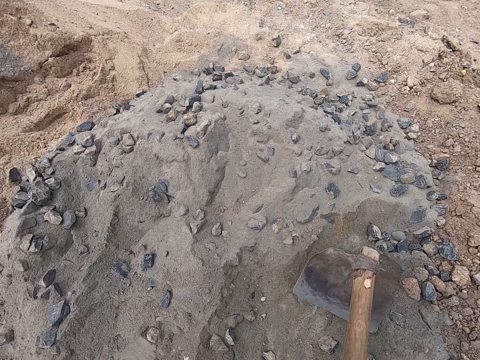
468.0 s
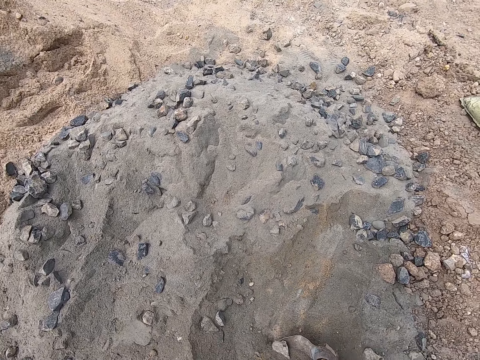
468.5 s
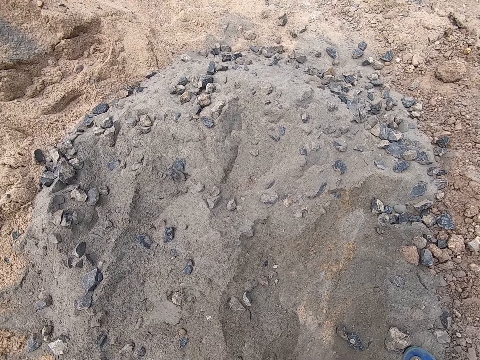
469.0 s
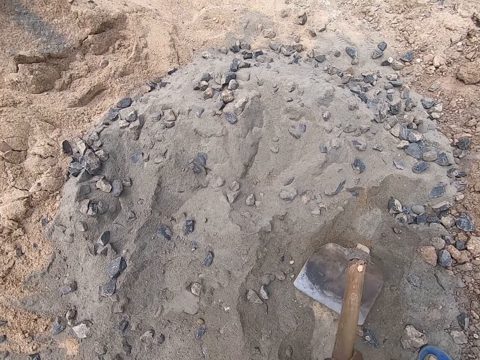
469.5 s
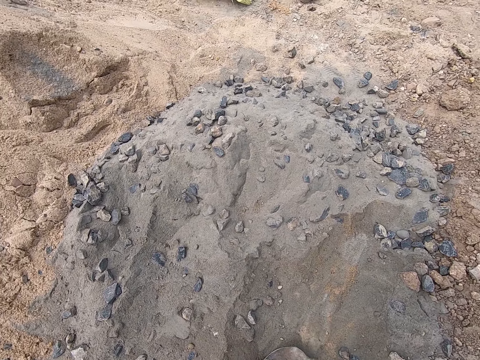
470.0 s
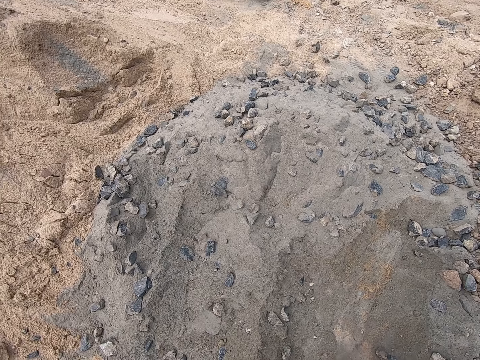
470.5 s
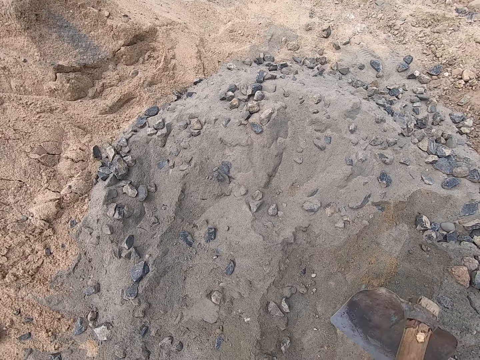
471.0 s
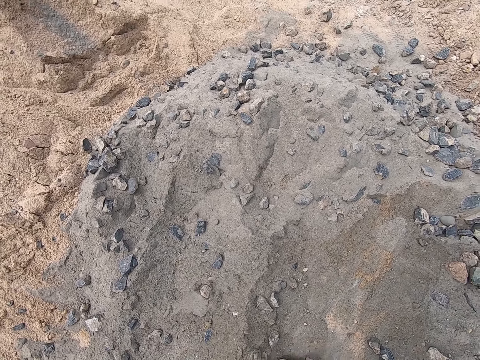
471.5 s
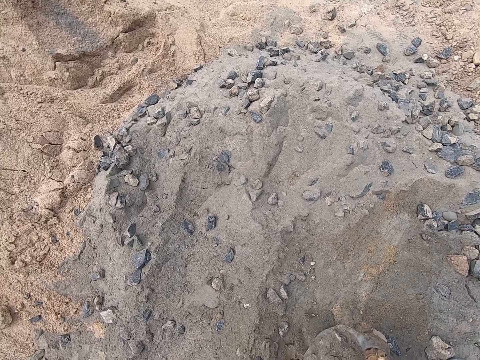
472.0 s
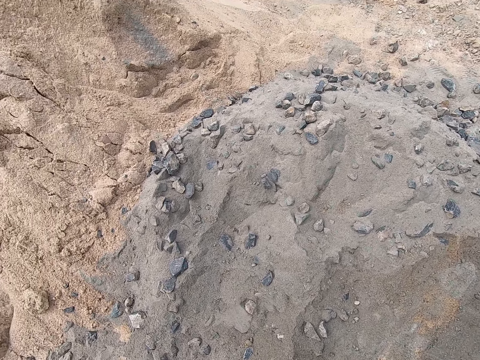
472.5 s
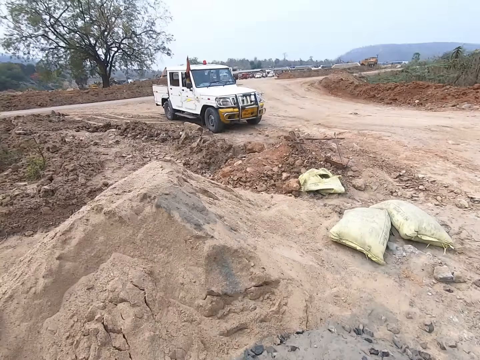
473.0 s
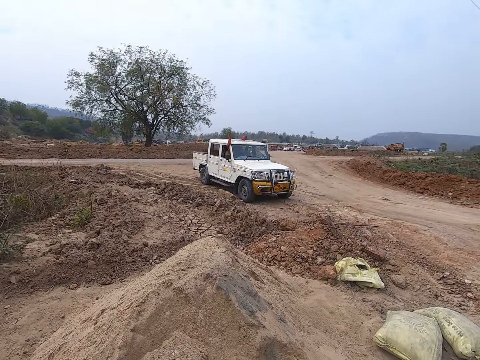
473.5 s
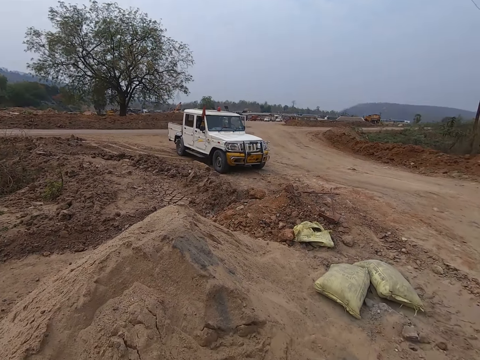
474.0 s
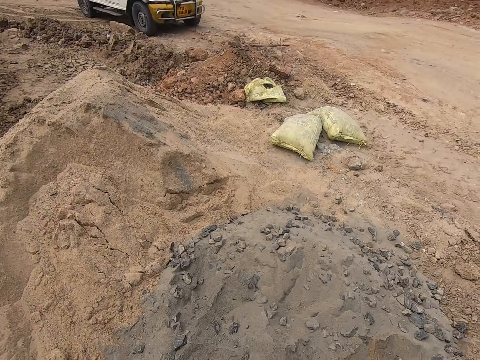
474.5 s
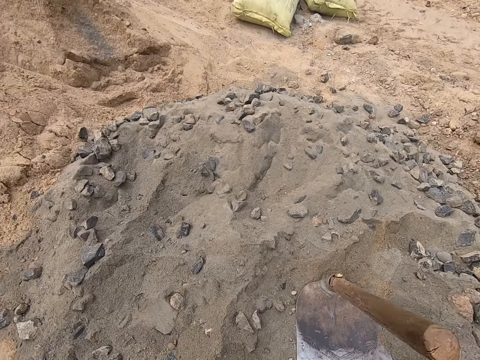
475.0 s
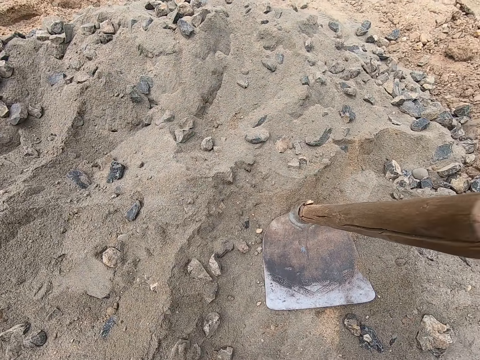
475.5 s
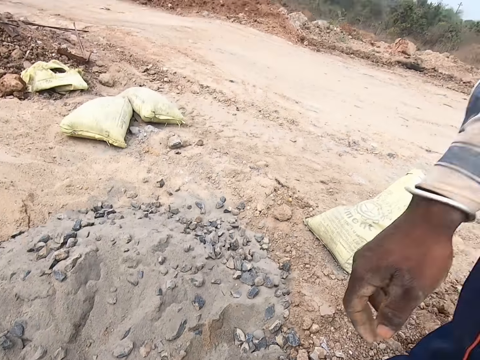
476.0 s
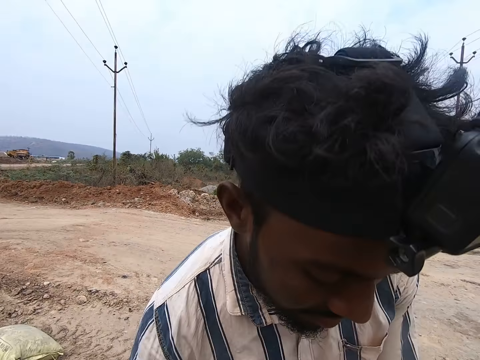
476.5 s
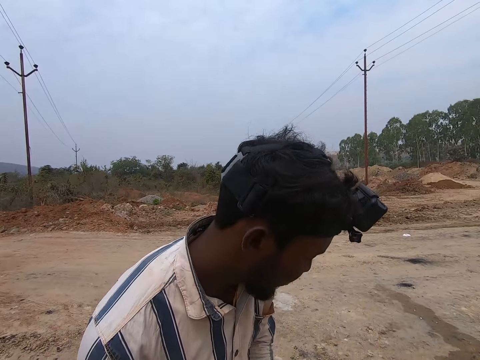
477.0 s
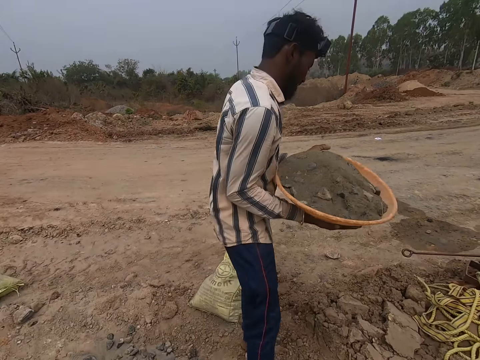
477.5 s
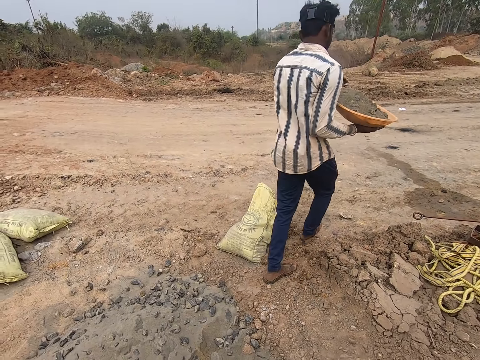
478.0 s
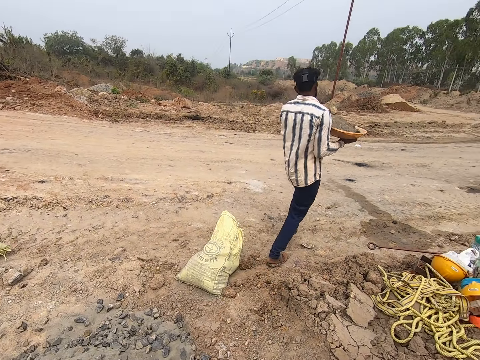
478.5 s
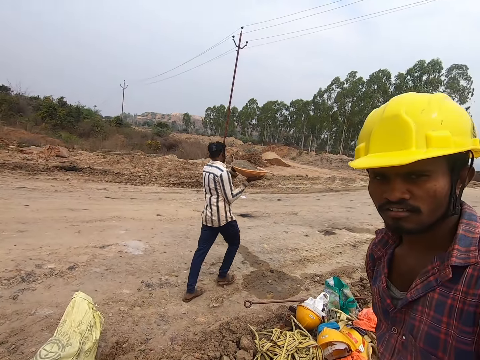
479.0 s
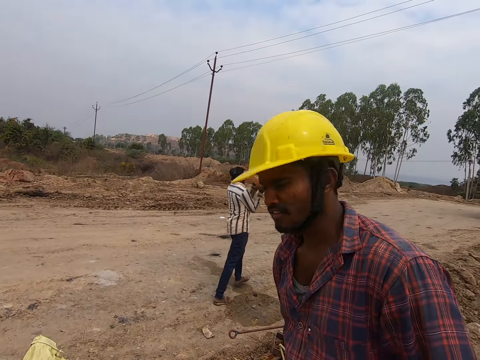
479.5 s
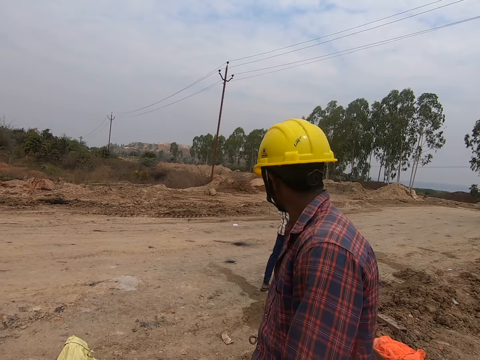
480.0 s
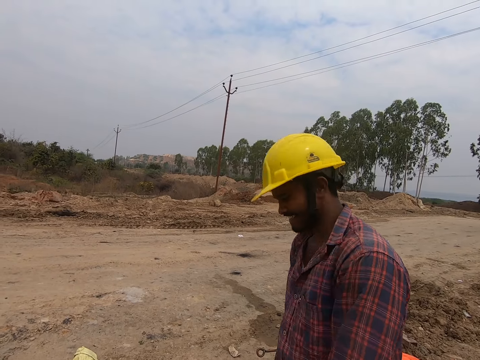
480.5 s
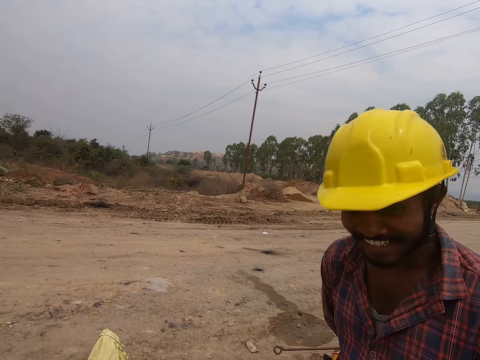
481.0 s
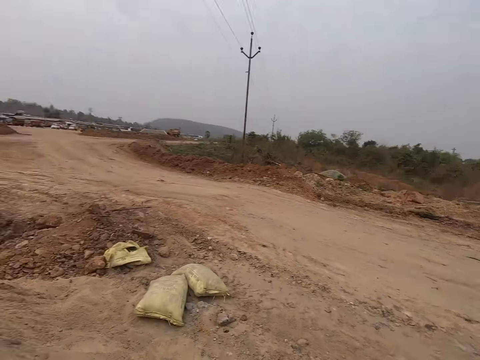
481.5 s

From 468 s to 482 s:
The camera wearer looks around. They look at a man. The man holds the tray and walks away. The camera wearer converses with another man. The other man stands on the land. The other man interacts with the first man.

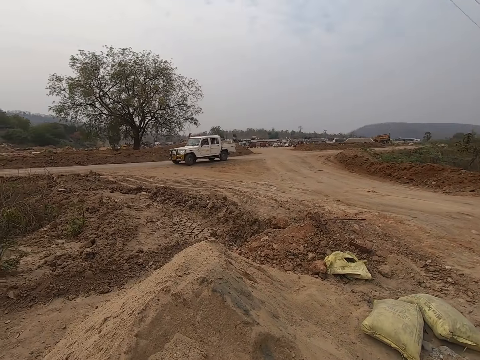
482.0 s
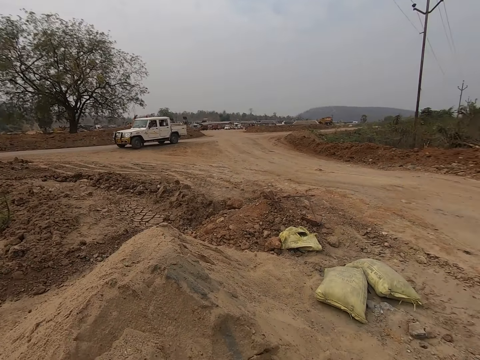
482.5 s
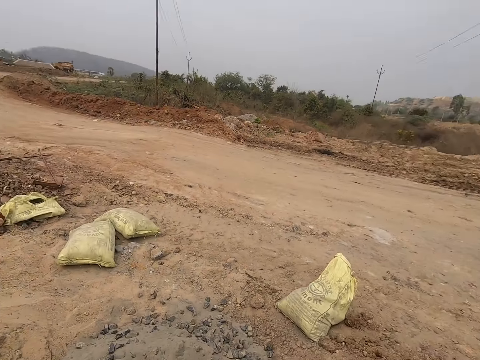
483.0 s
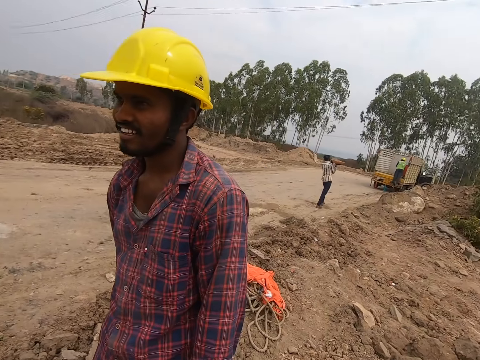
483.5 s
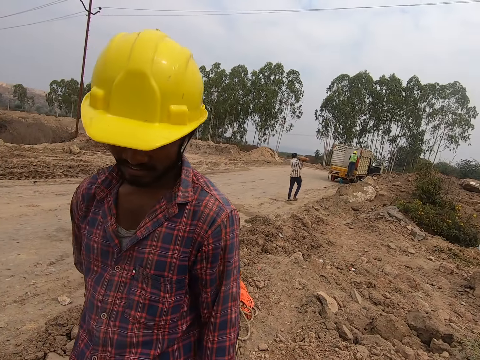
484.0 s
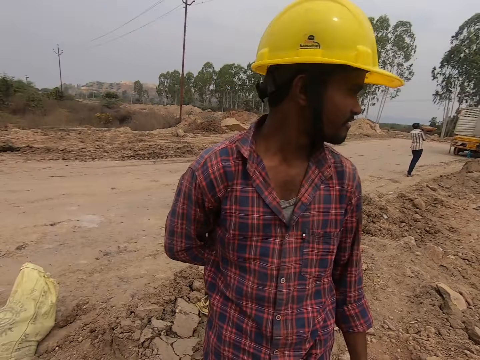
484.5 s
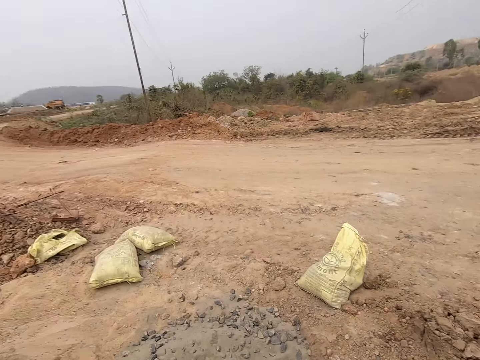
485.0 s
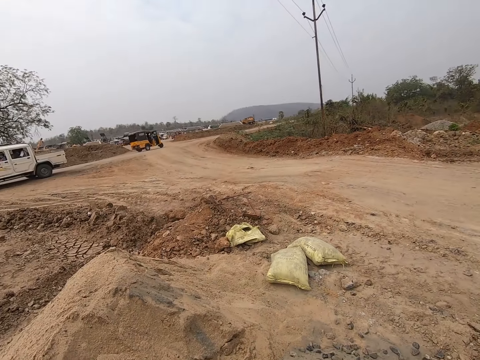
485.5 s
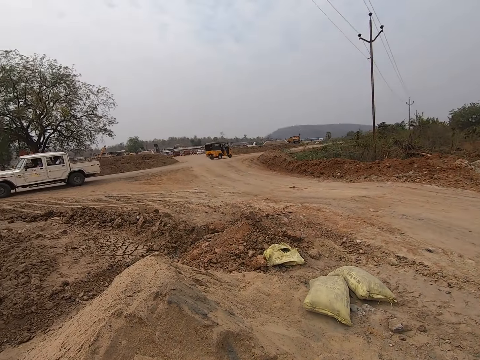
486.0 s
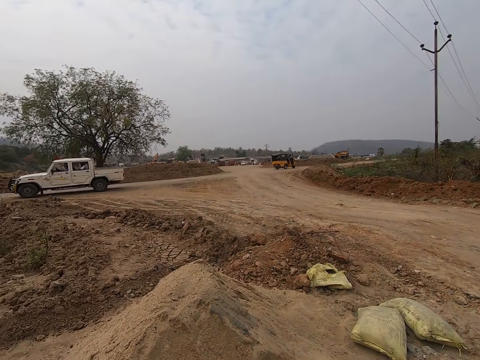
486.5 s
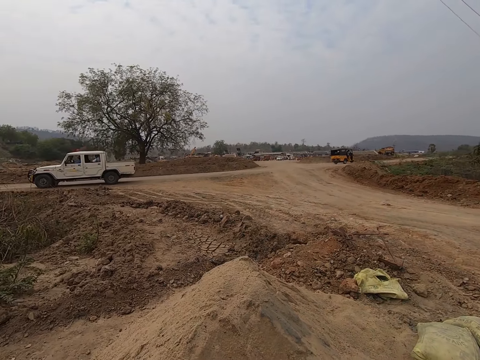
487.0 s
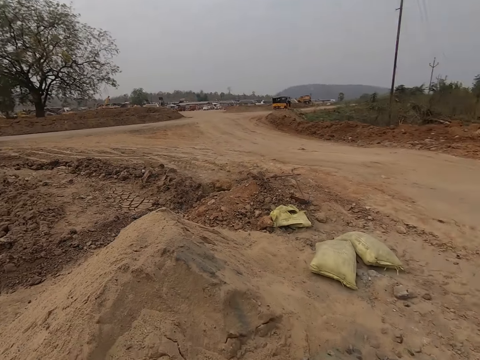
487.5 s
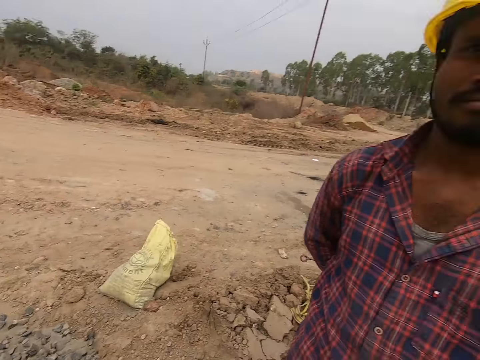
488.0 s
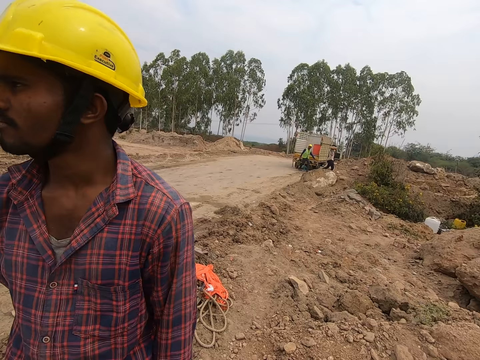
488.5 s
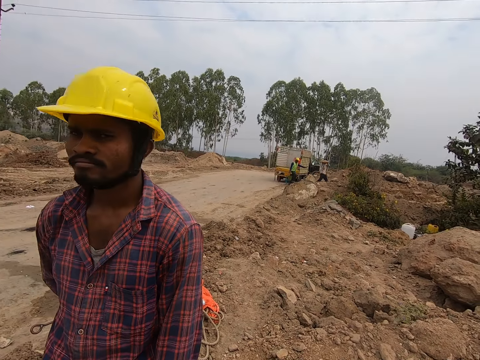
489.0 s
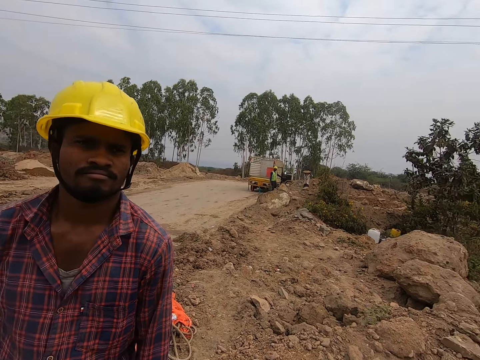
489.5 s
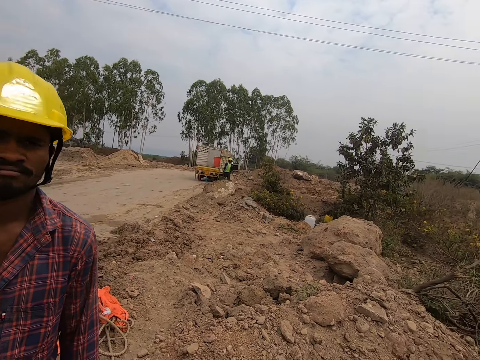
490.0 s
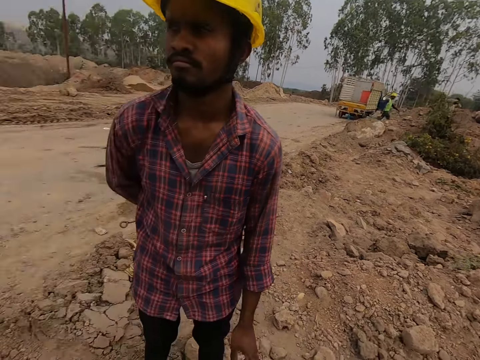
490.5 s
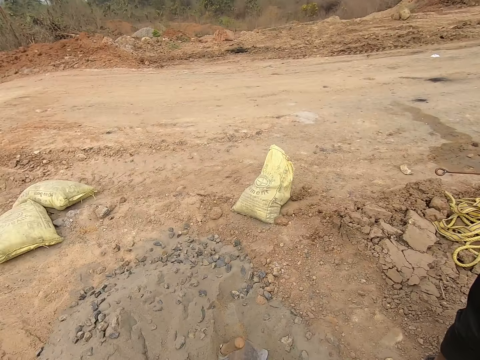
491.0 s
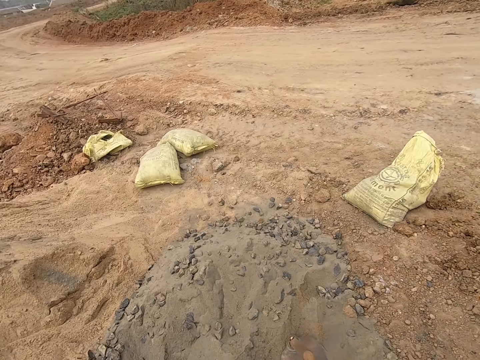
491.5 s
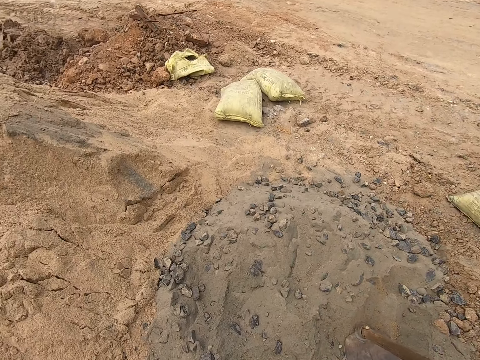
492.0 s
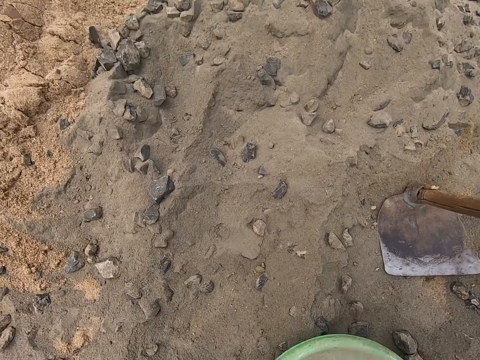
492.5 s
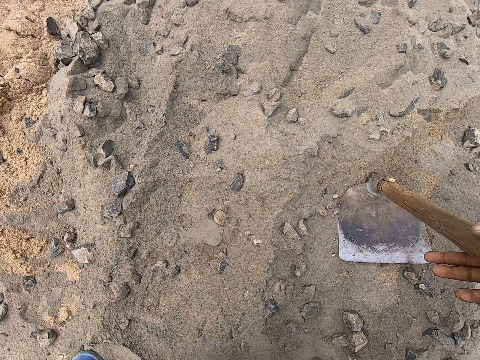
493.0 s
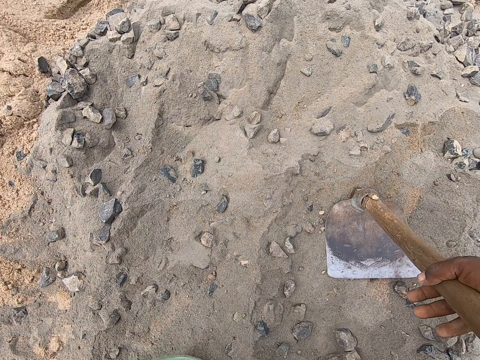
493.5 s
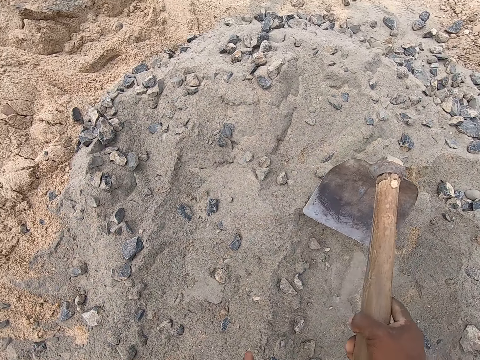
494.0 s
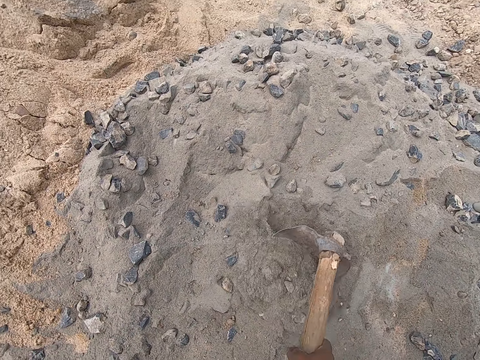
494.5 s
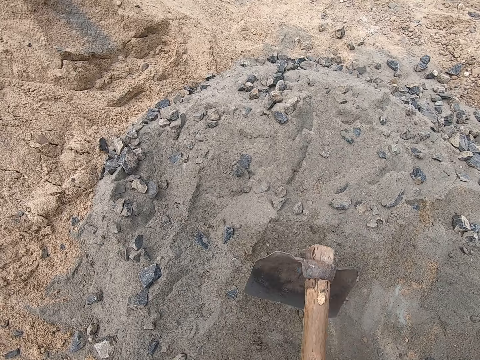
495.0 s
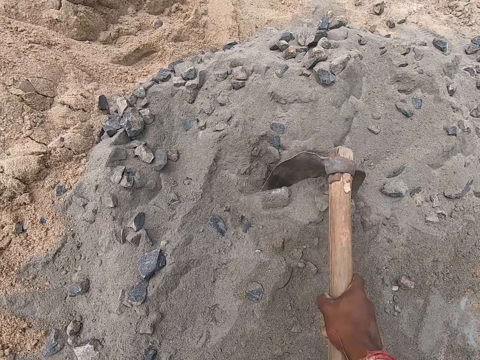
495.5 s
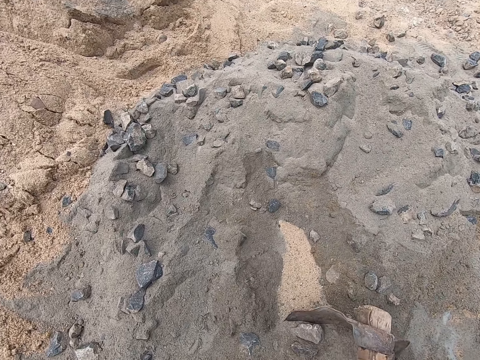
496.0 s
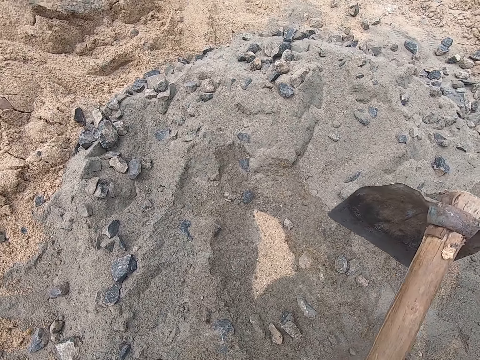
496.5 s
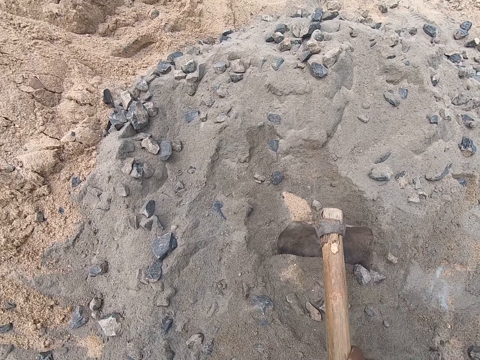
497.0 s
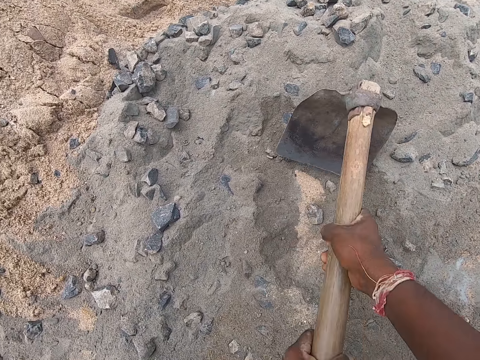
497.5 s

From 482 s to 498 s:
The camera wearer looks around. A person interacts with the camera wearer. The camera wearer looks round. The person interacts with the camera wearer. The camera wearer looks round. They grab a hoe or jembe, hold it, and collect ballast with the hoe. They pack sand in the tray.
